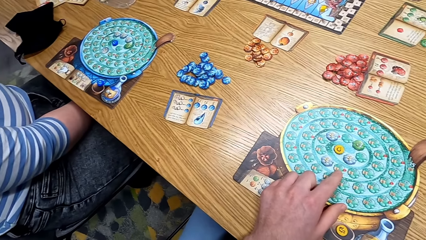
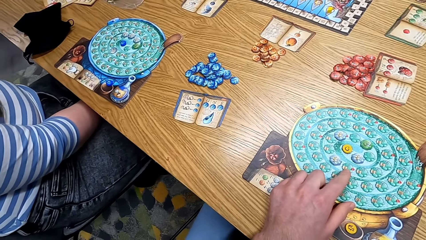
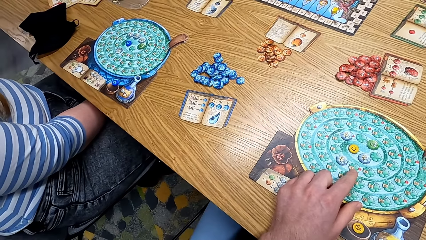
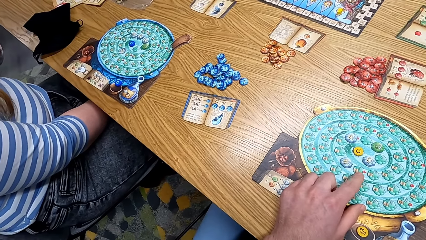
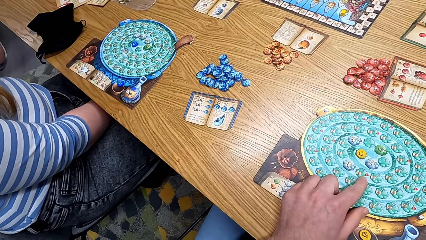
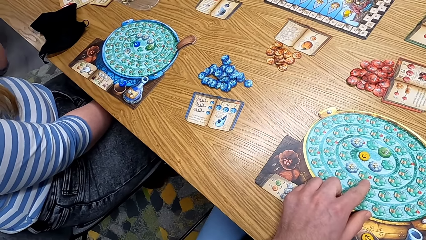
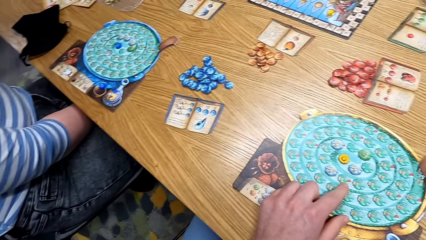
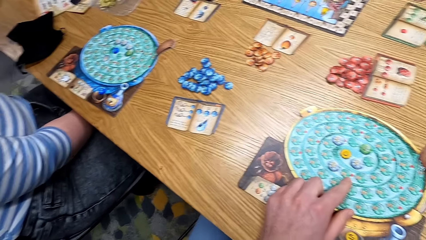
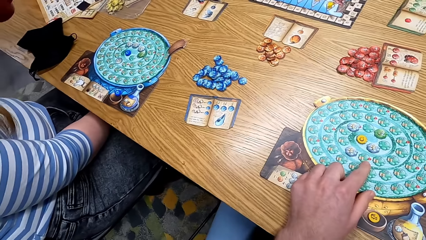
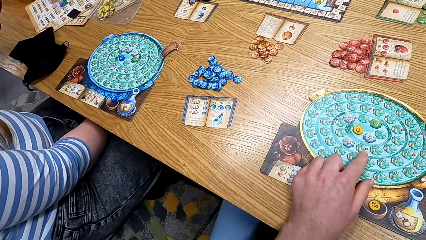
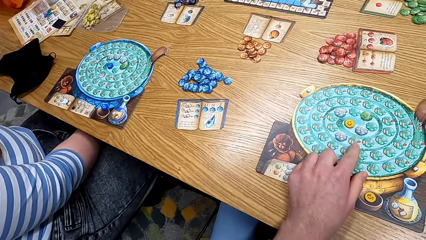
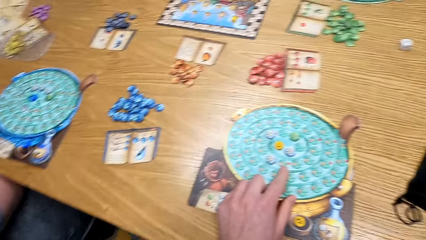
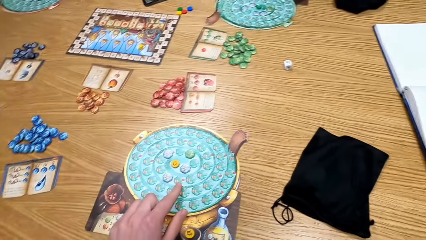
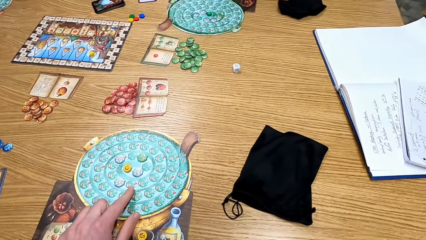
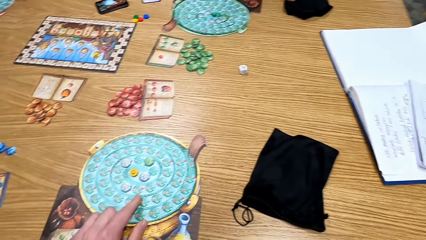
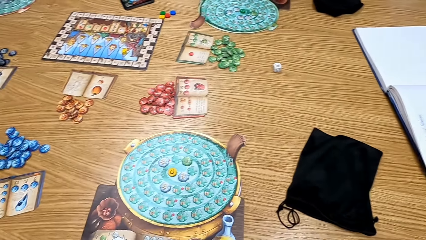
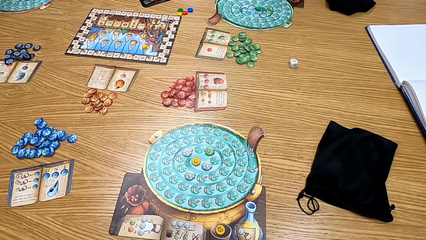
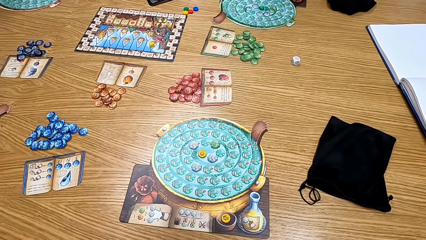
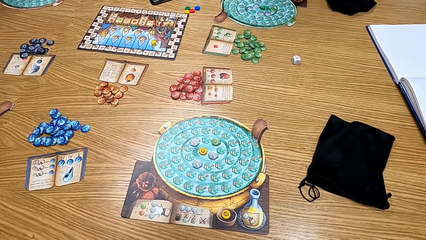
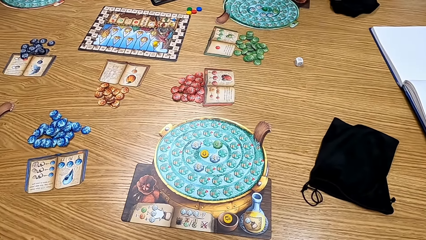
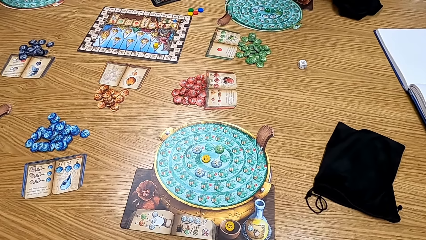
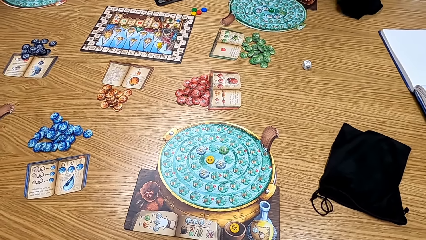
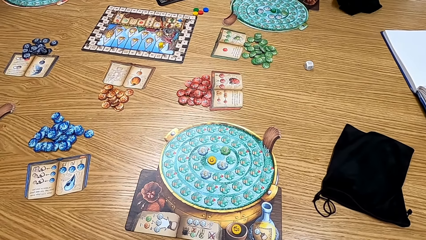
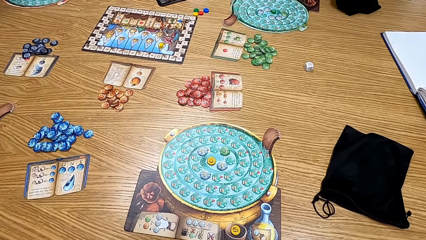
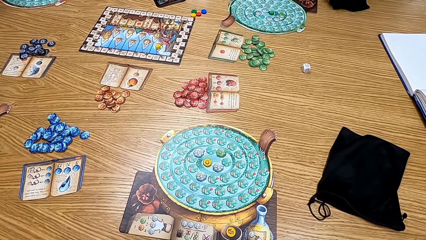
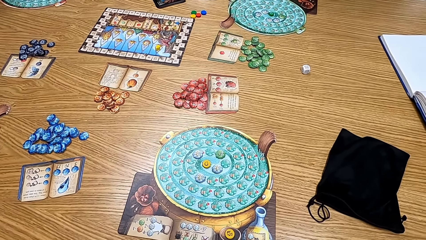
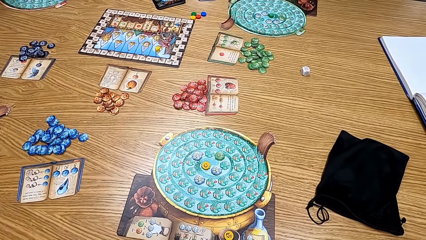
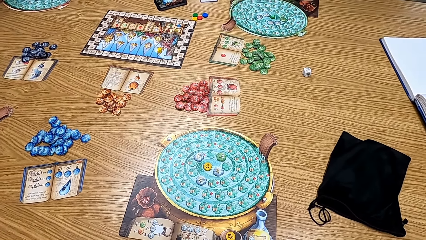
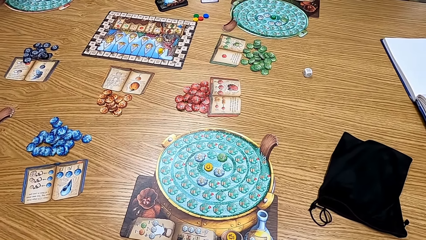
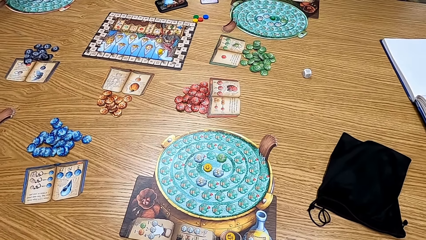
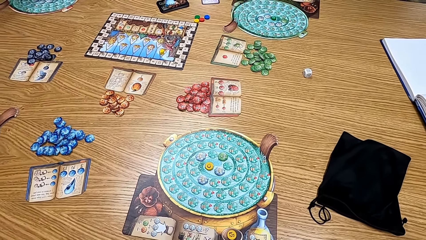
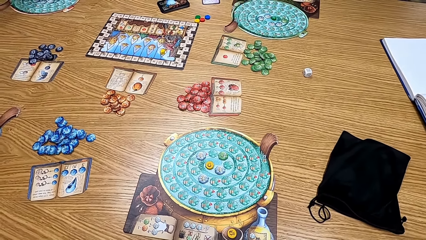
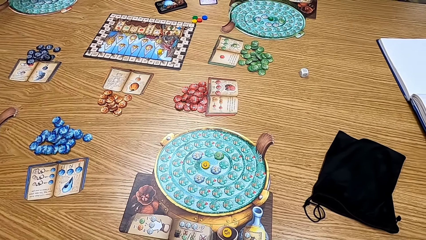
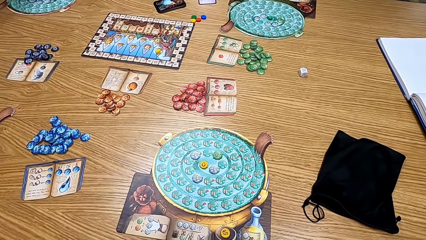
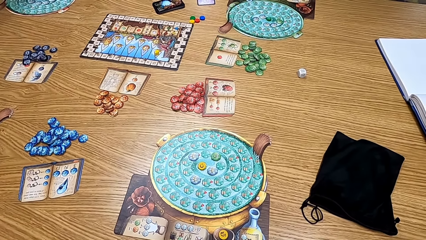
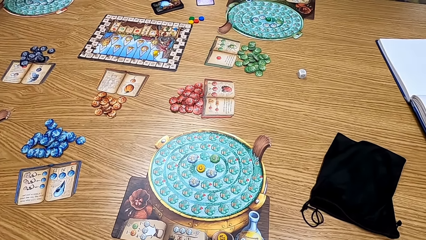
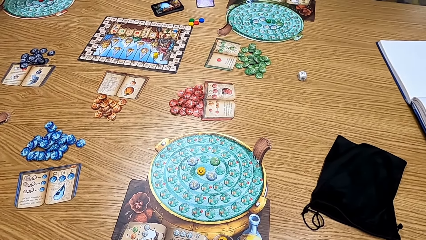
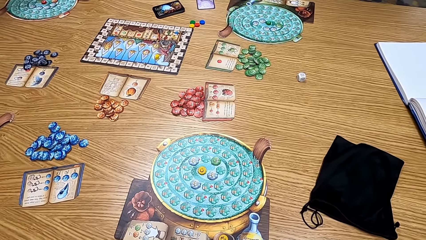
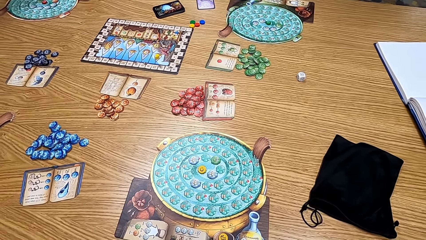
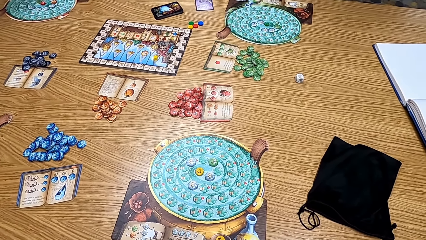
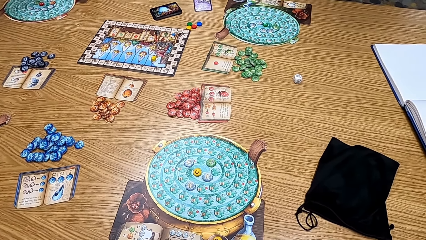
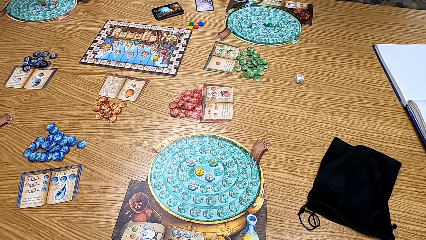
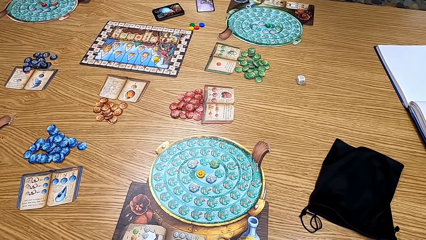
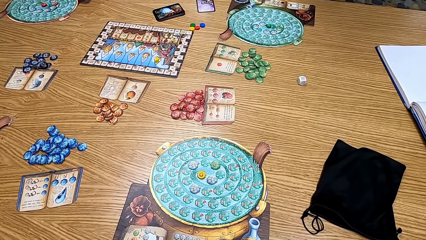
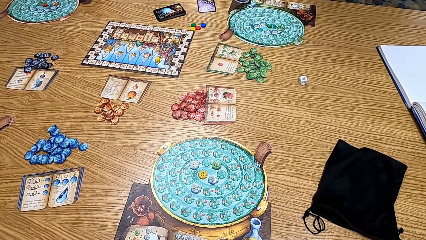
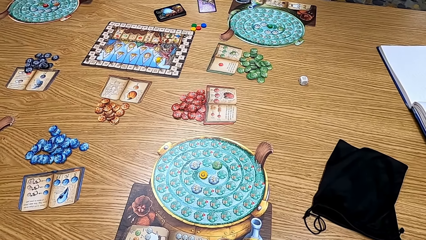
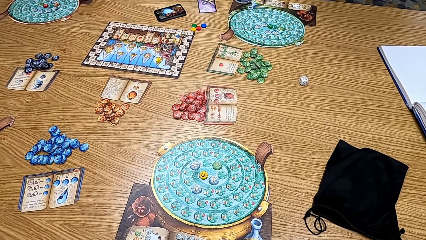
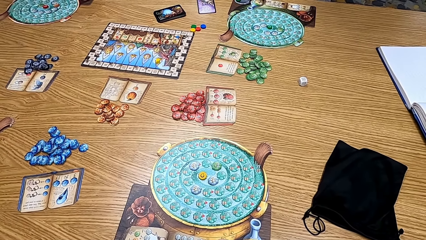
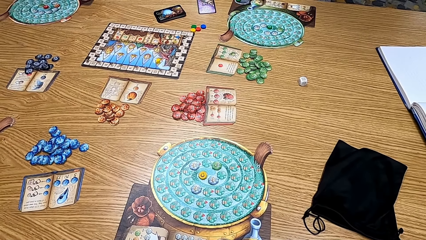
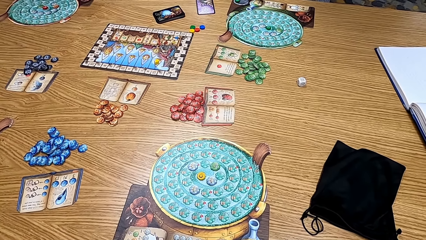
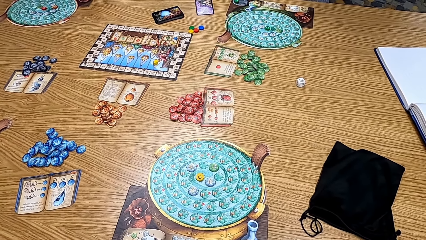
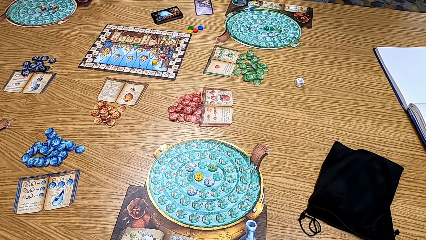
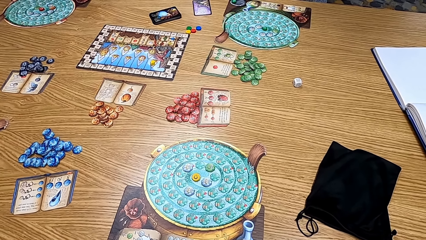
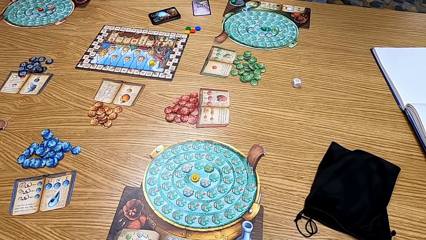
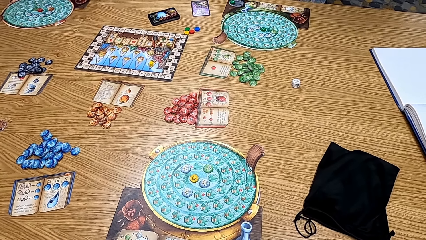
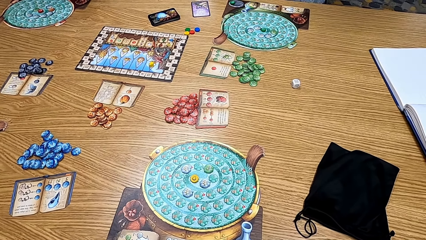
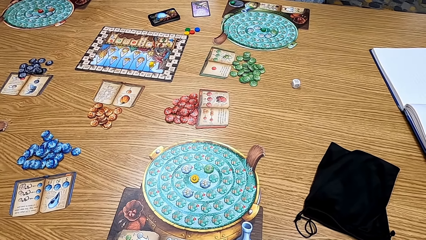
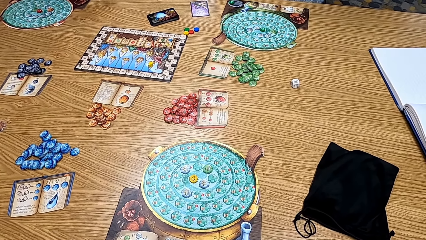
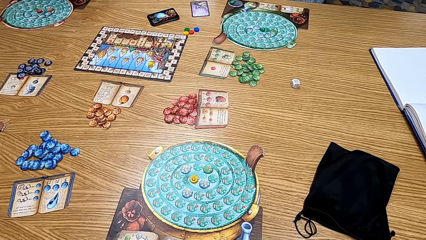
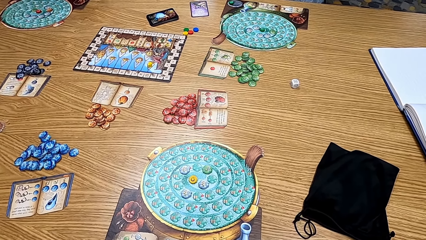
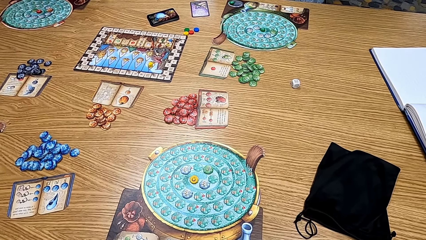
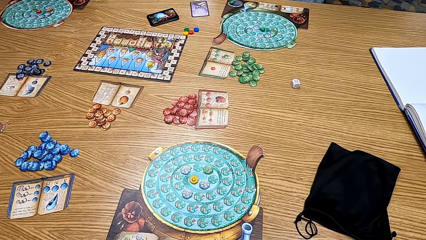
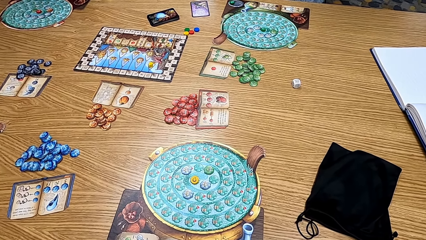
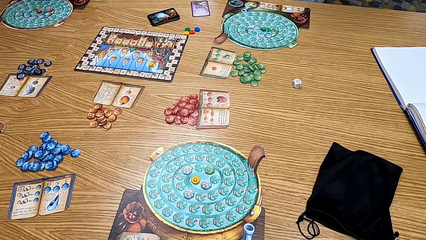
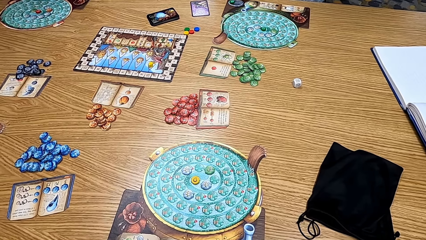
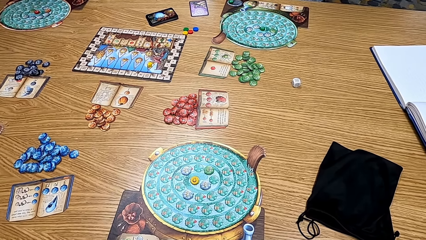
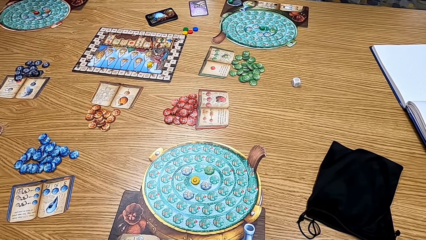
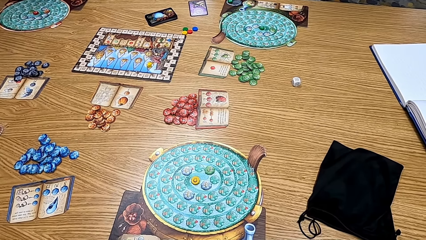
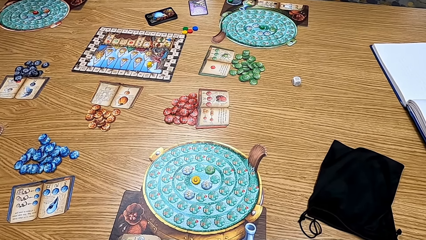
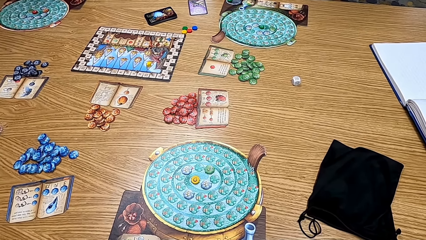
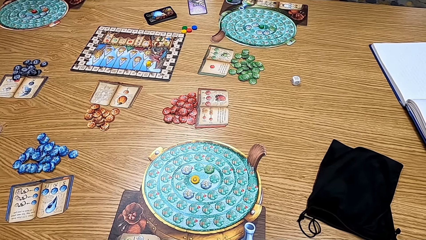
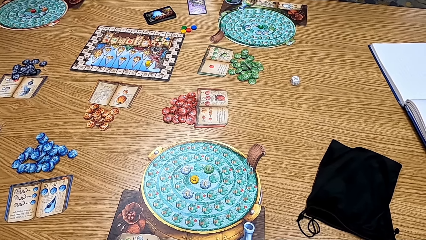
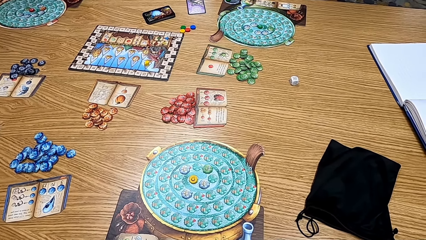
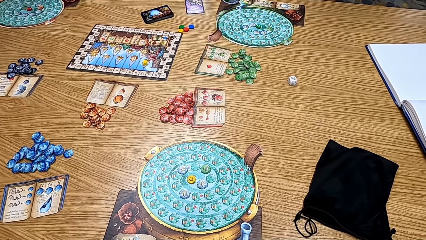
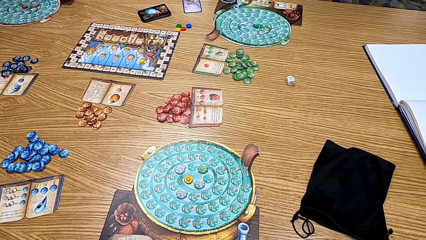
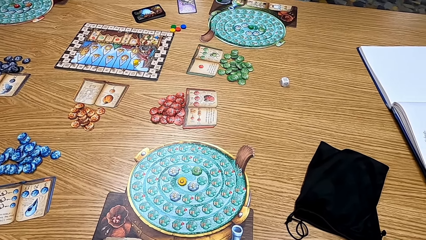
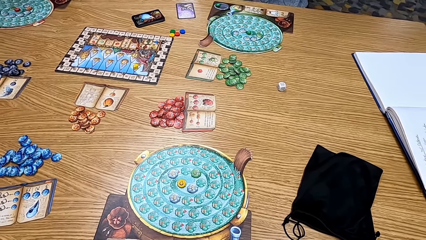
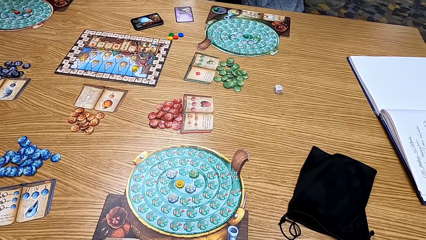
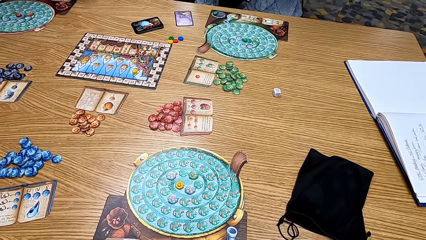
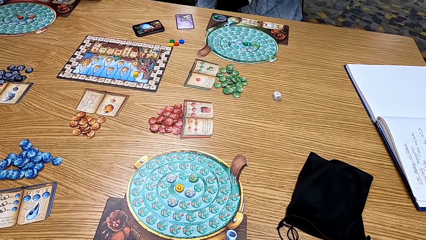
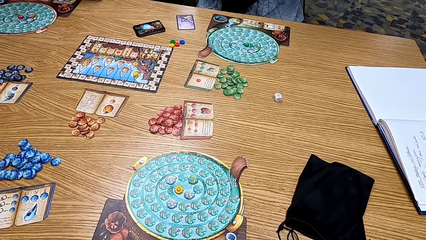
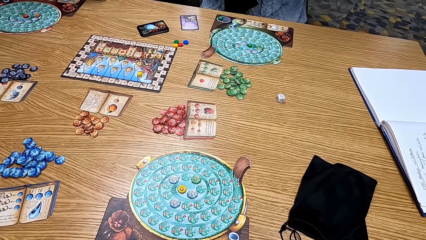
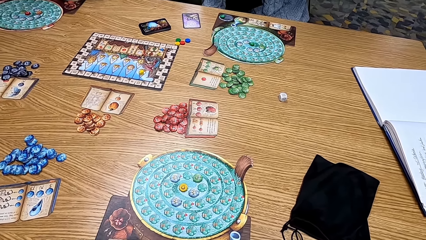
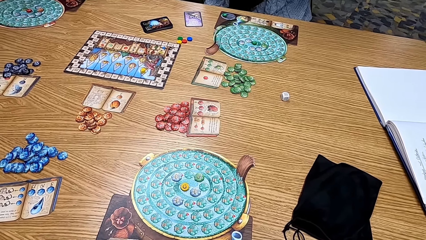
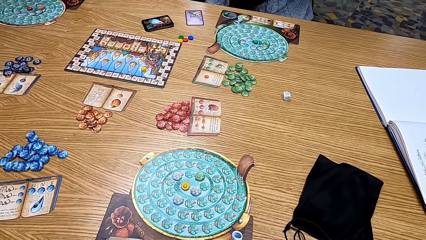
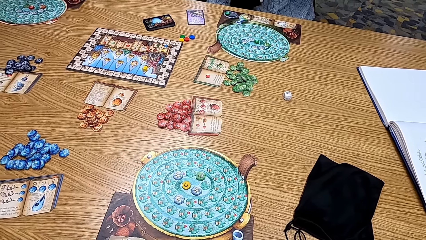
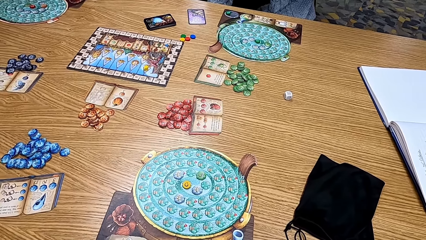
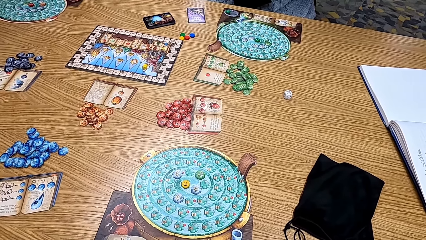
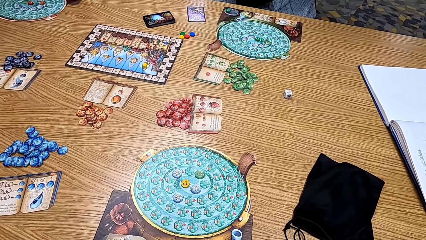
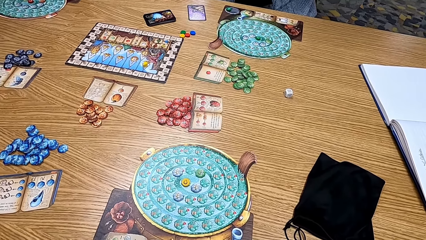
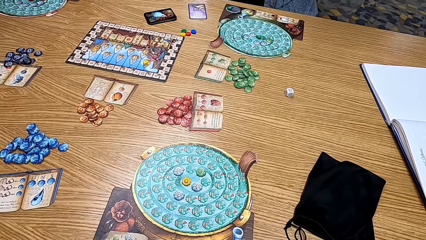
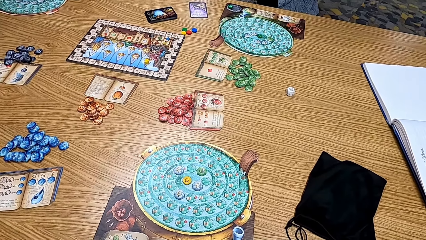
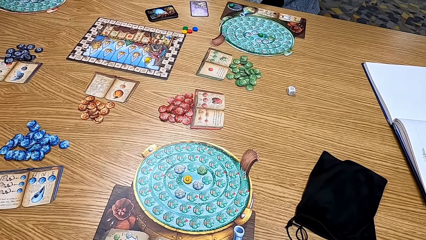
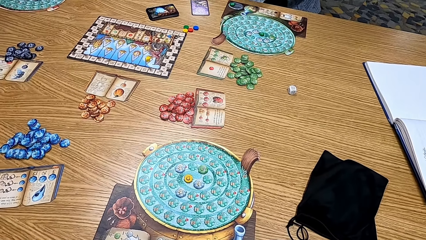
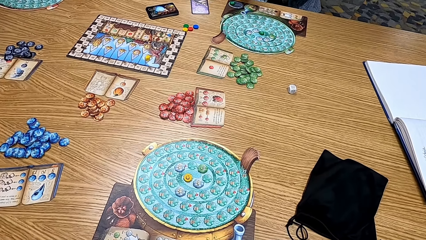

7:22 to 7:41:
The camera wearer points at the game on the table. They look around the table. A man shakes the bag with the cards.
